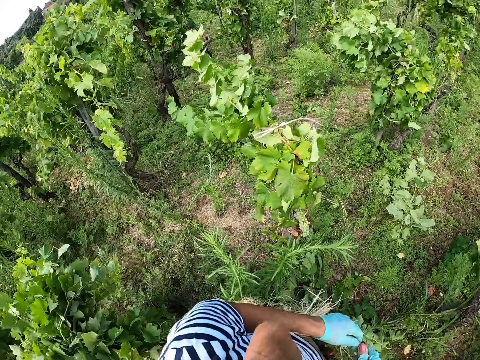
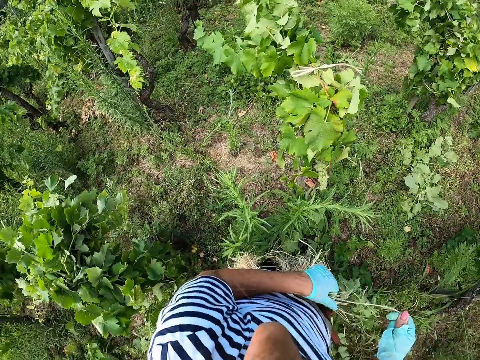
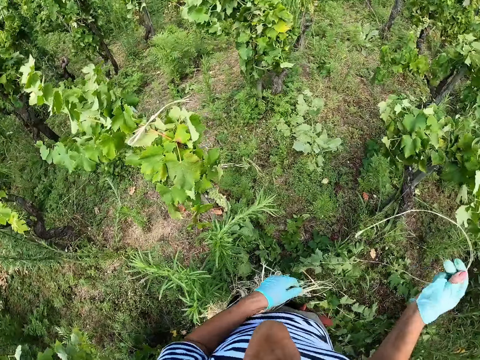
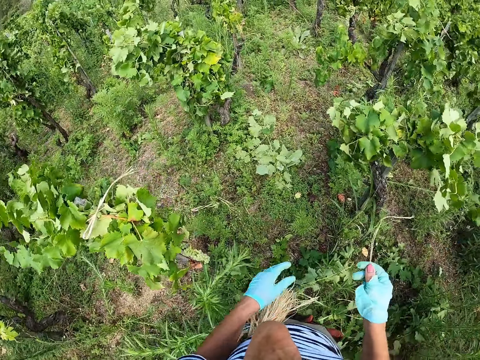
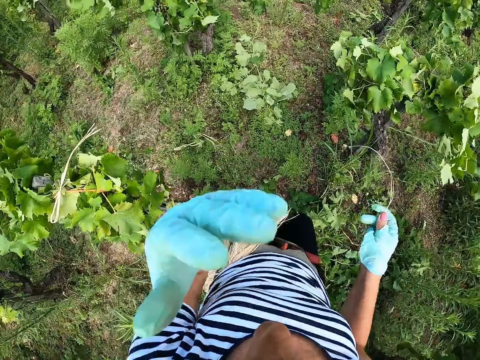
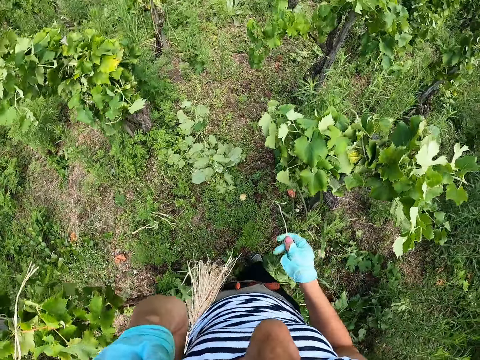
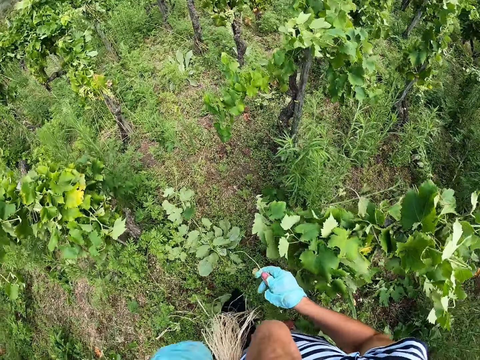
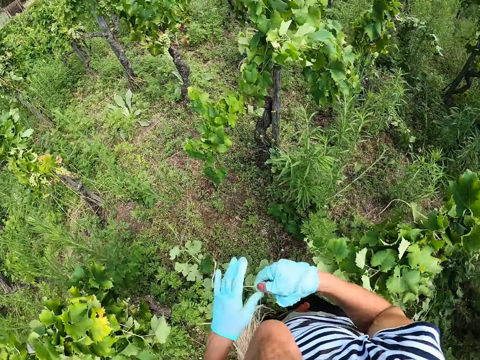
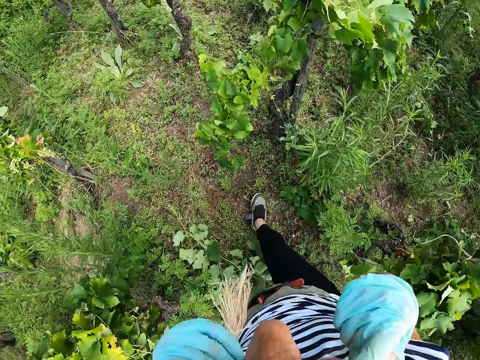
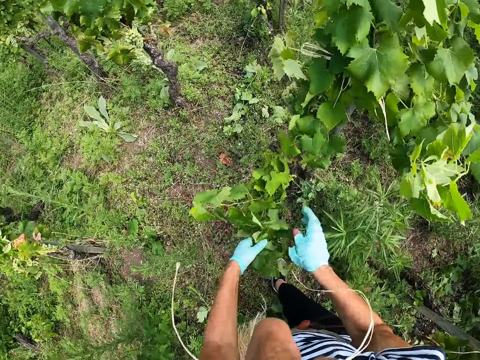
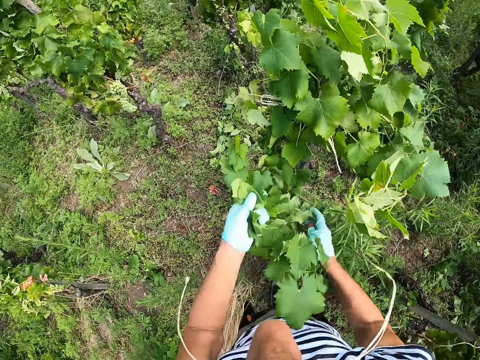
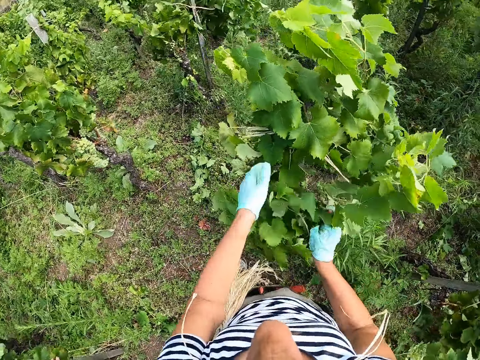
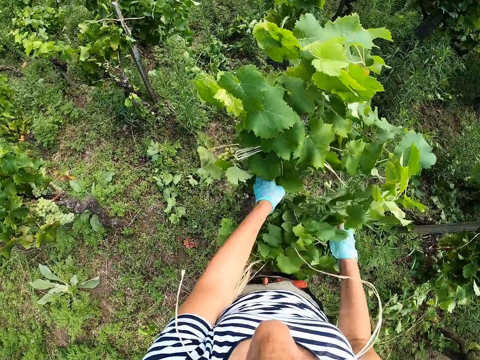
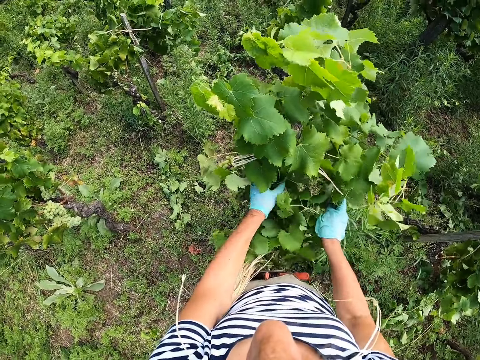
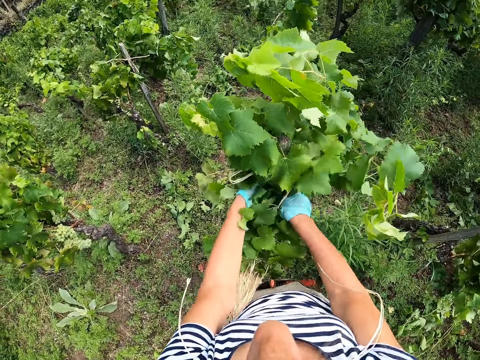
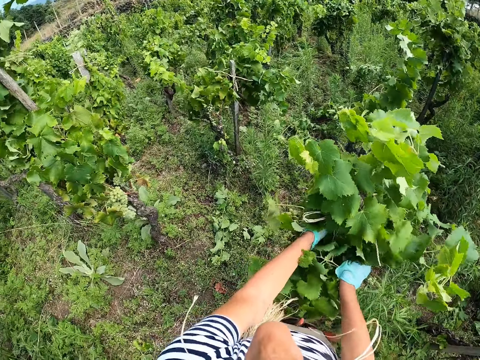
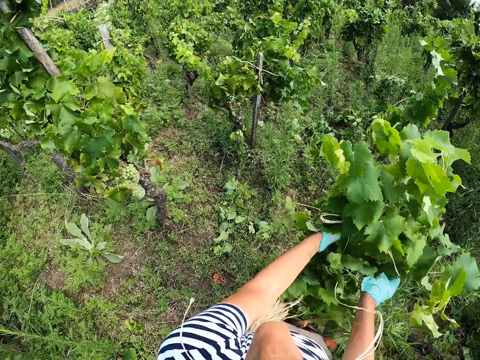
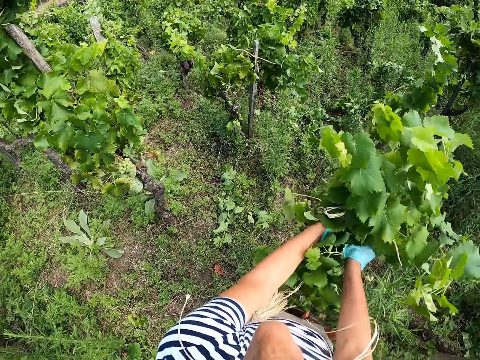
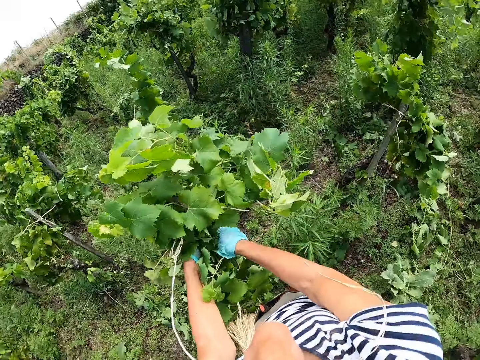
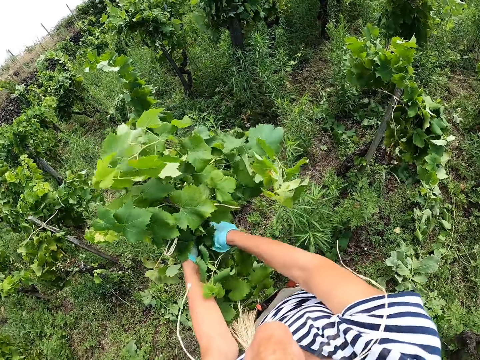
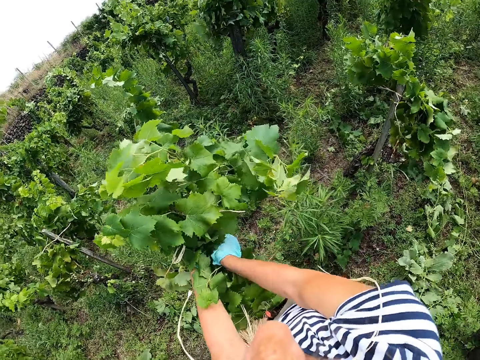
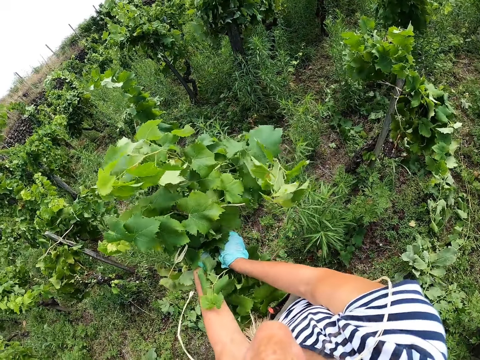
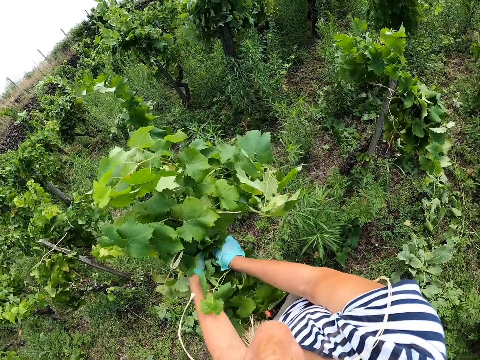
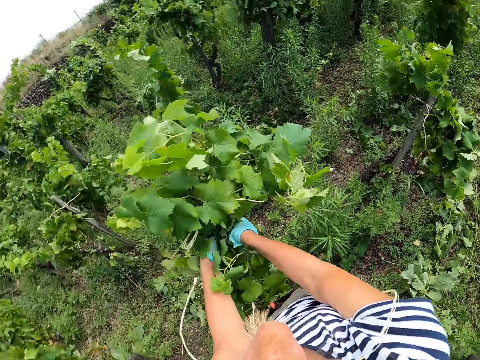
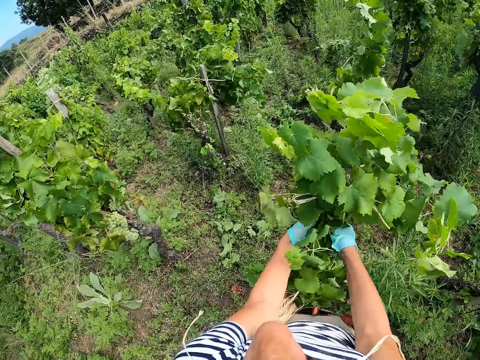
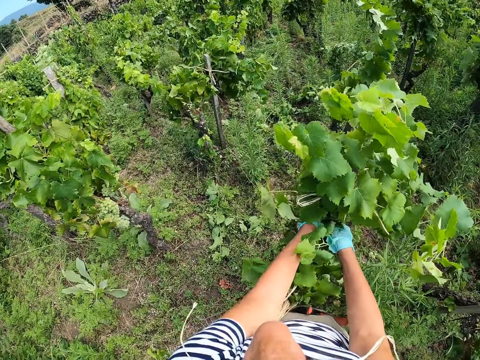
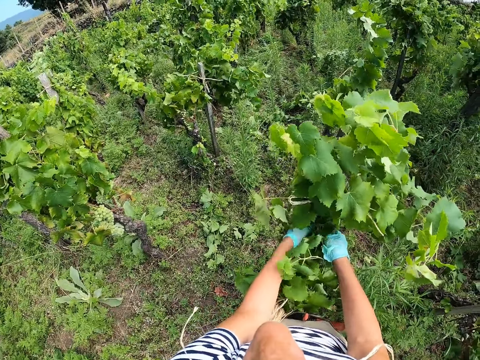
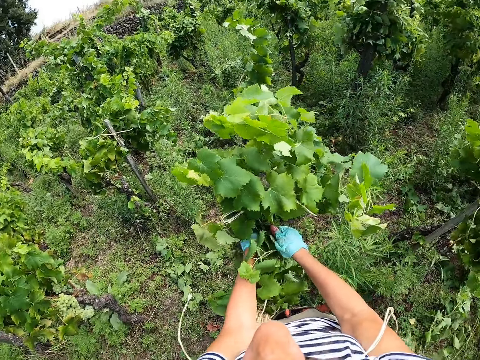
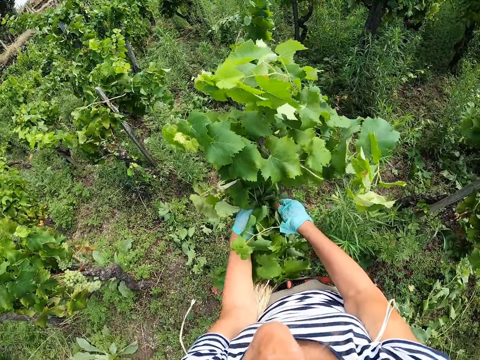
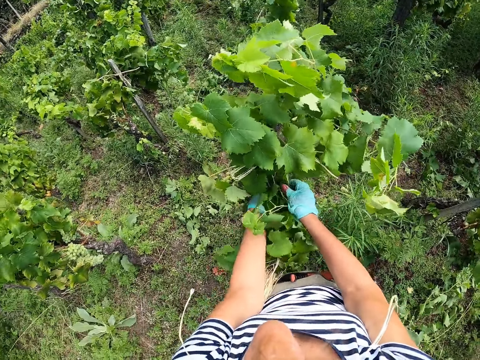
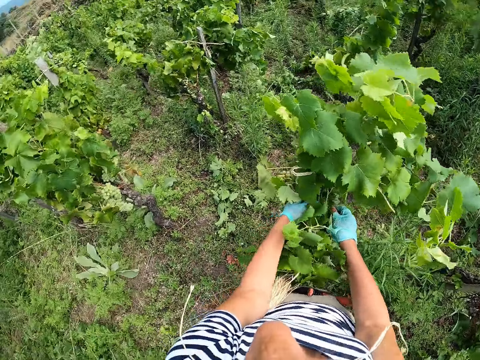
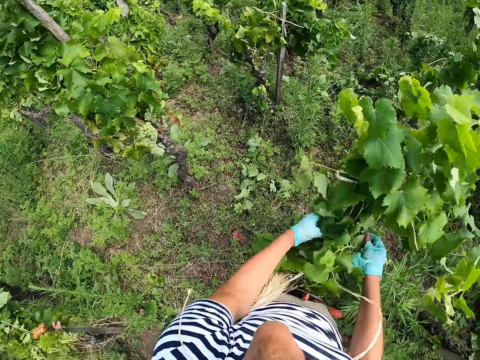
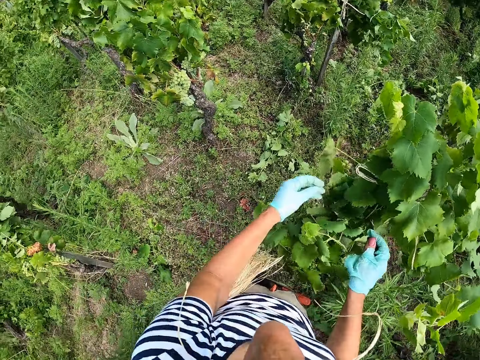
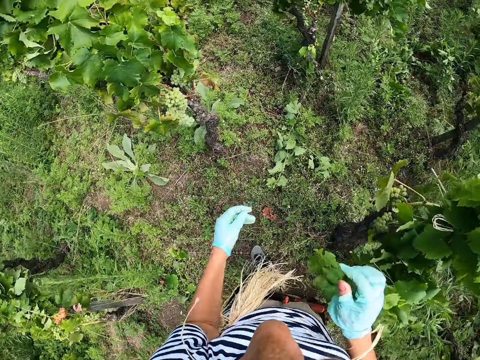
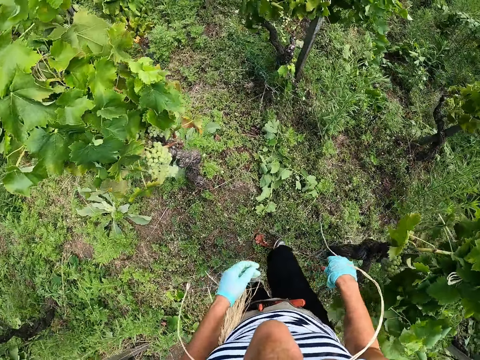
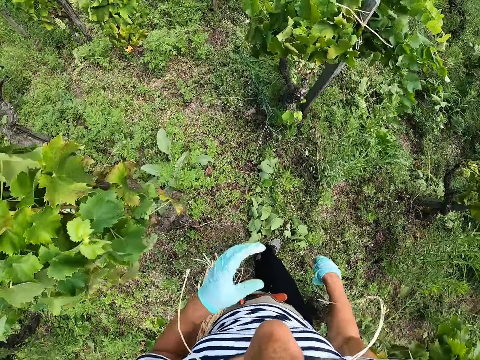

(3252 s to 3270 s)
The camera wearer picks up the rope. They lift the hand and make the step. They hold the thread with the mouth. They lift the grape plant and hold the plant stems together. They fix the grape twigs around the trellis. They support the stem on the post. They walk in the field.

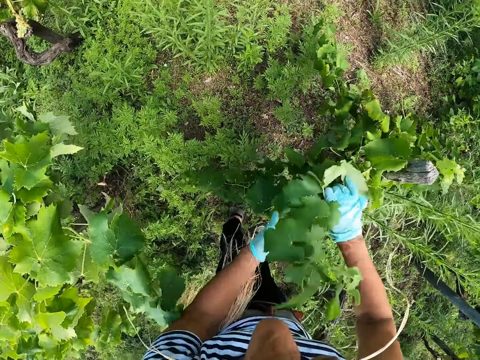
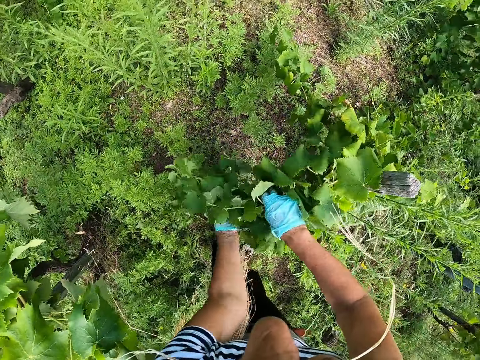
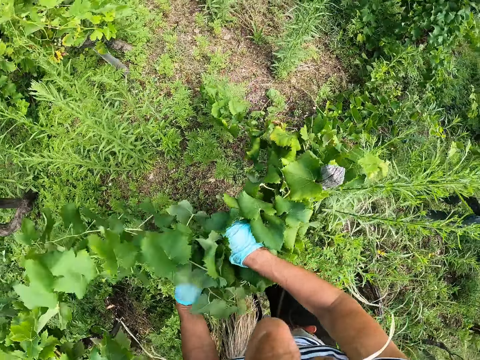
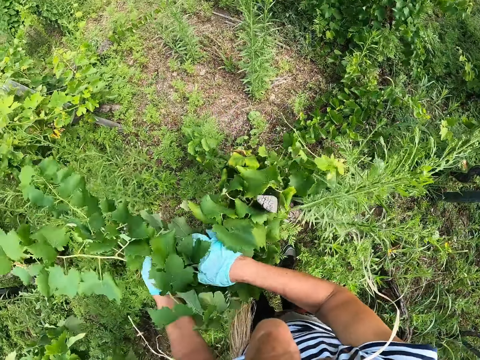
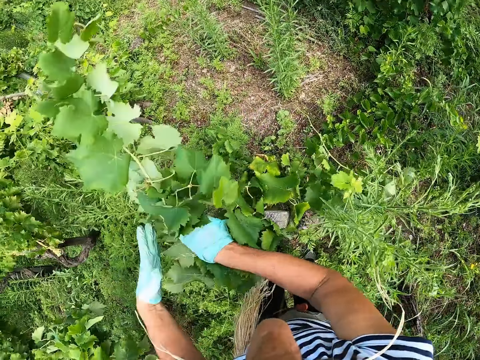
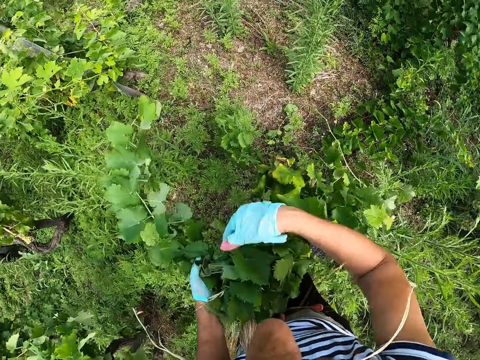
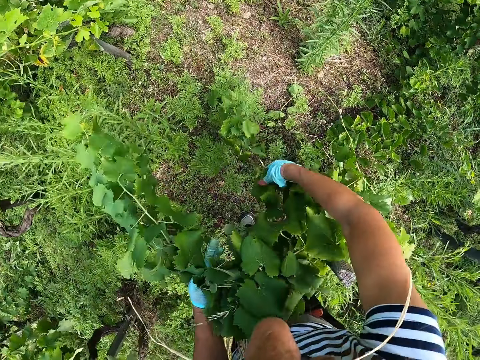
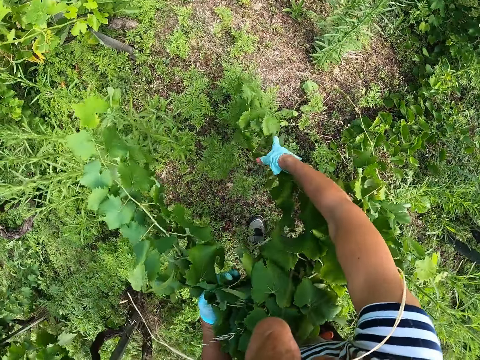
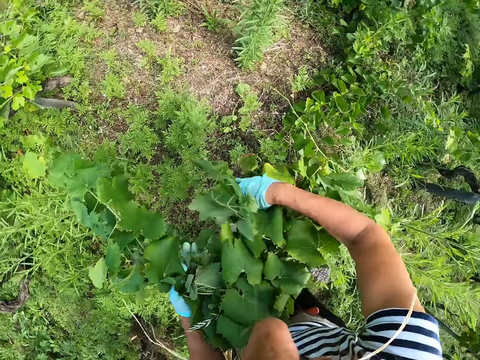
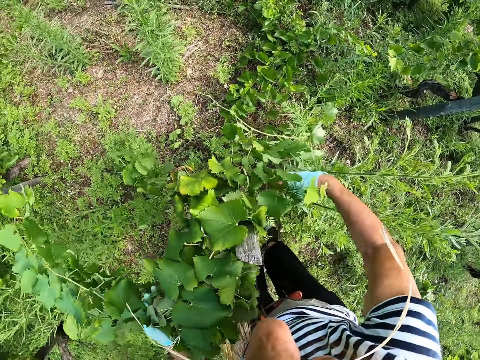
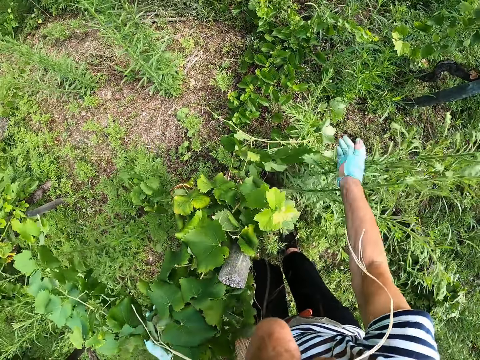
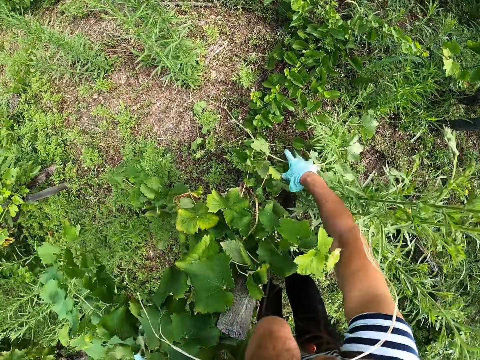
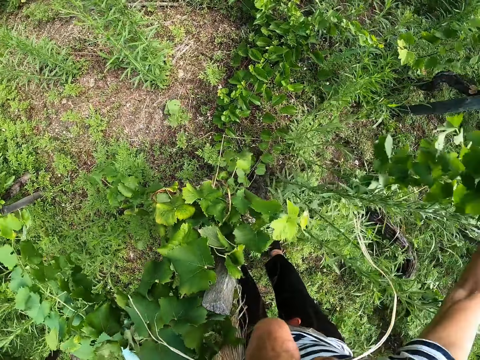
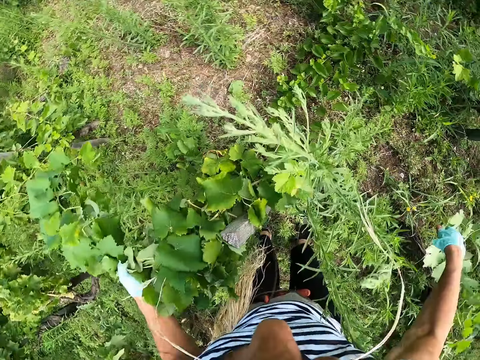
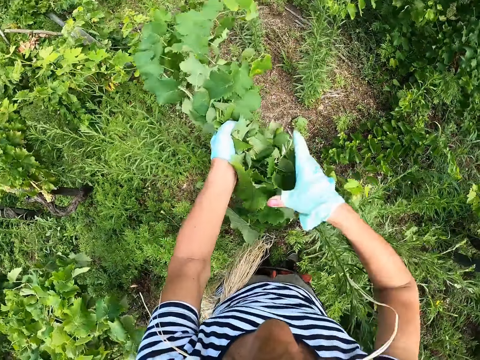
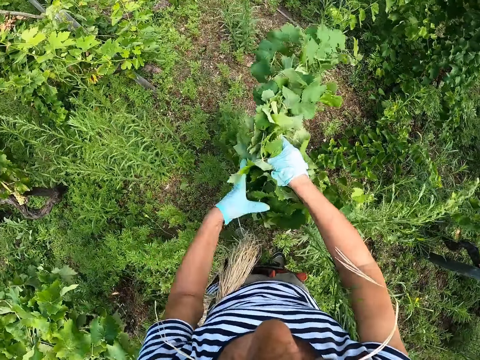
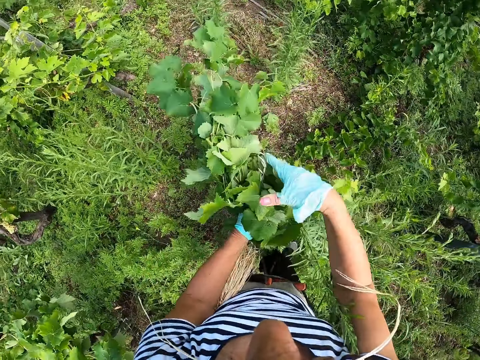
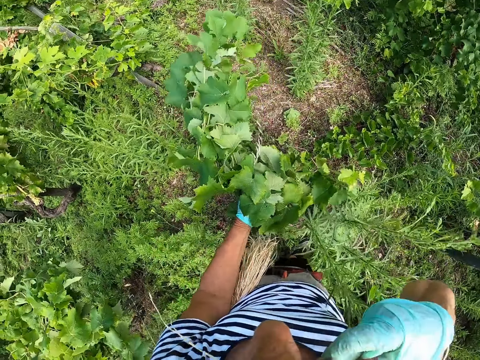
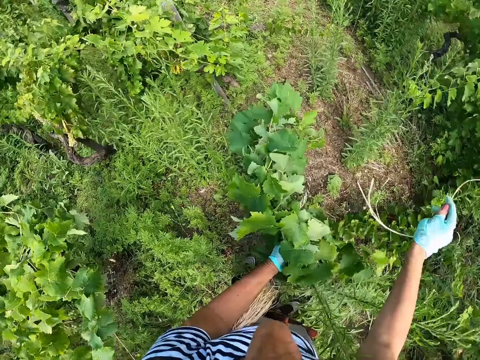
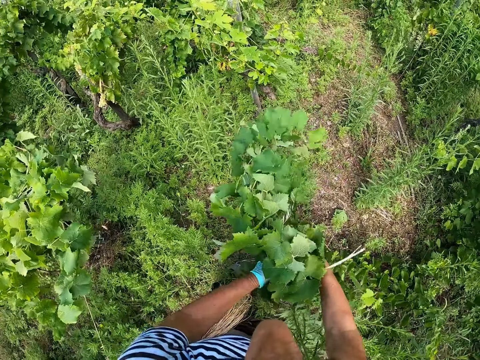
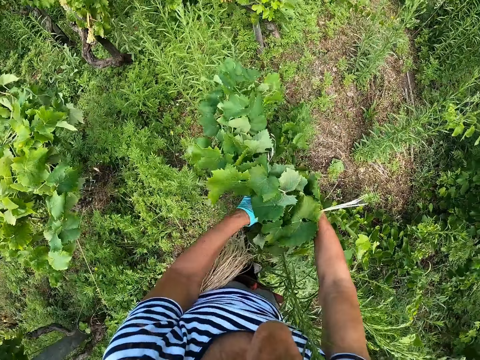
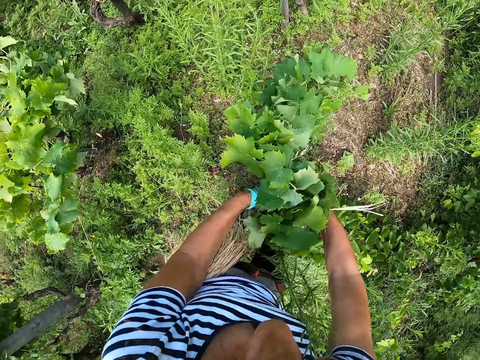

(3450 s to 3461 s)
The camera wearer holds plant branches together. They drop the grape twig on the ground. They hold the grape twigs. They remove the thread or string from the mouth. They tie the grape twigs on the trellis with the string.
